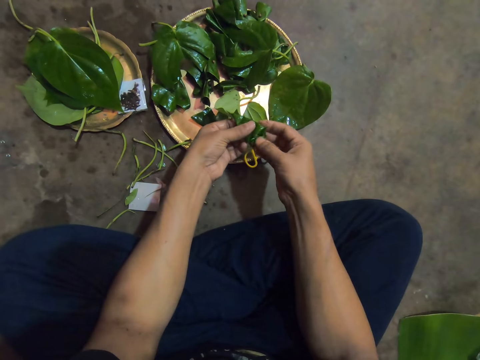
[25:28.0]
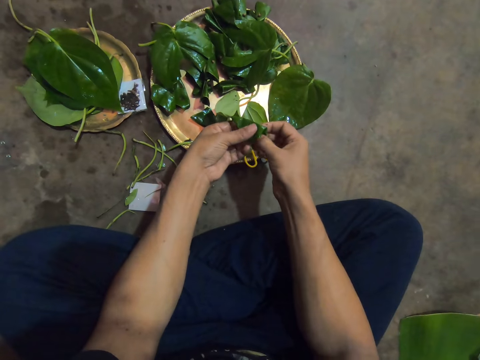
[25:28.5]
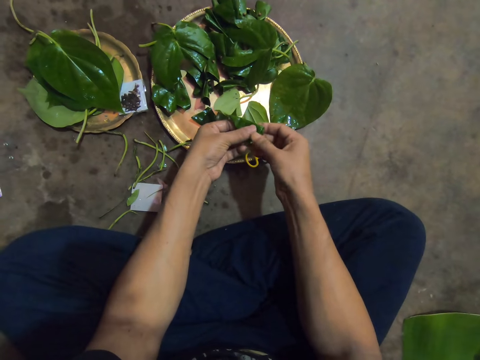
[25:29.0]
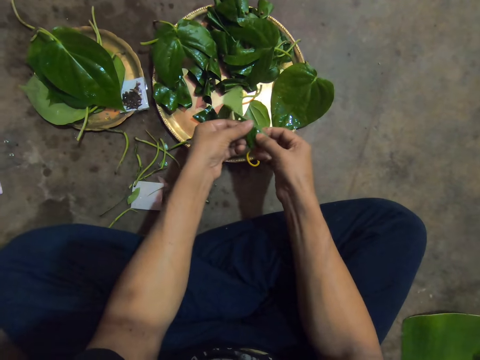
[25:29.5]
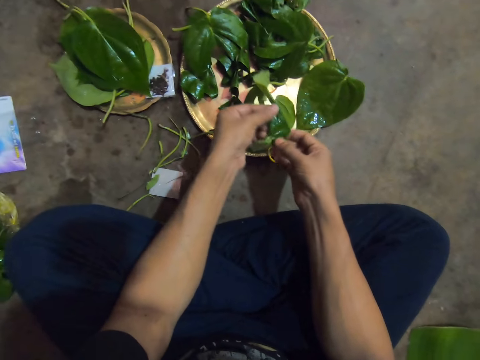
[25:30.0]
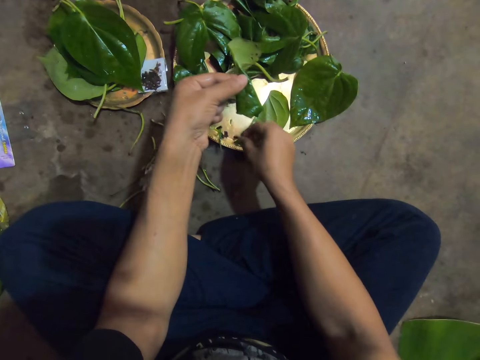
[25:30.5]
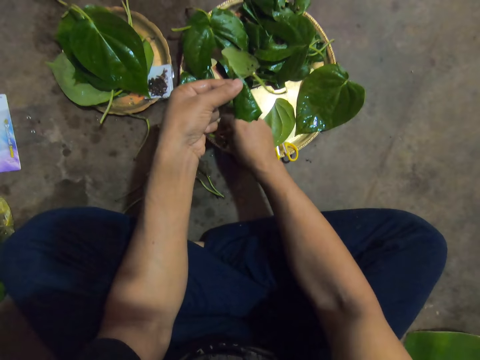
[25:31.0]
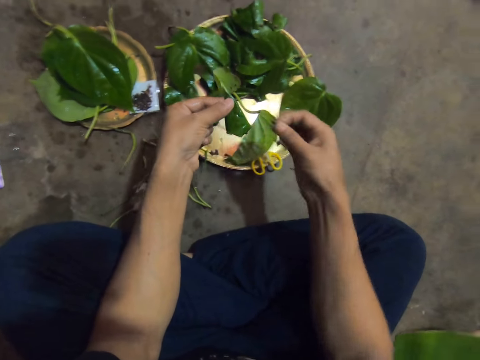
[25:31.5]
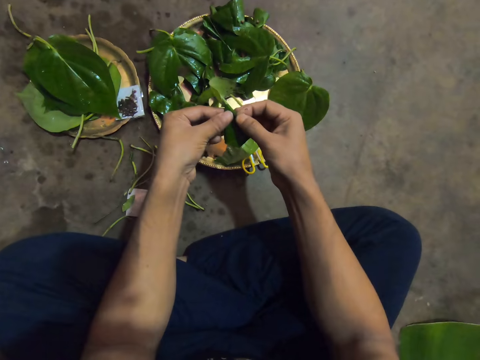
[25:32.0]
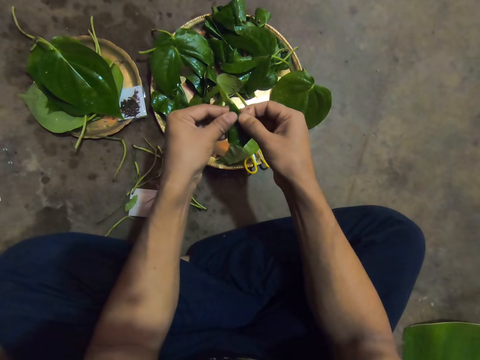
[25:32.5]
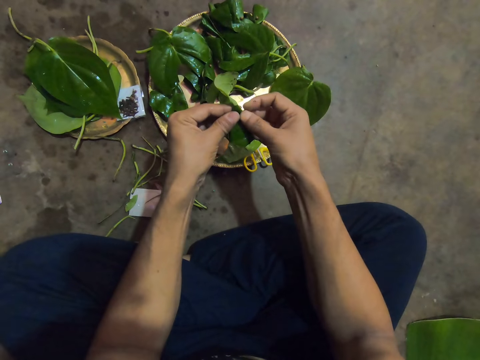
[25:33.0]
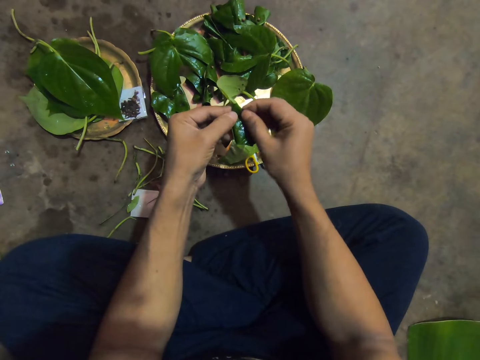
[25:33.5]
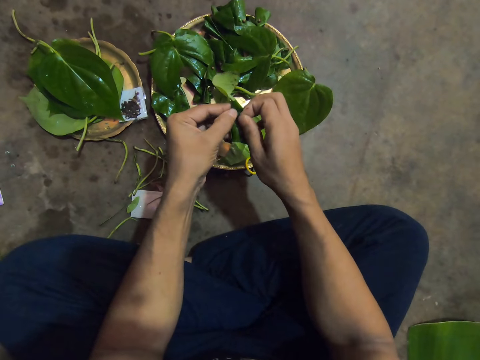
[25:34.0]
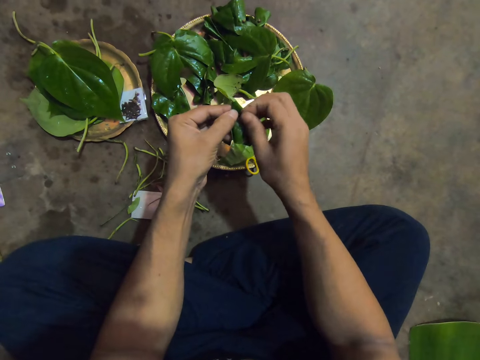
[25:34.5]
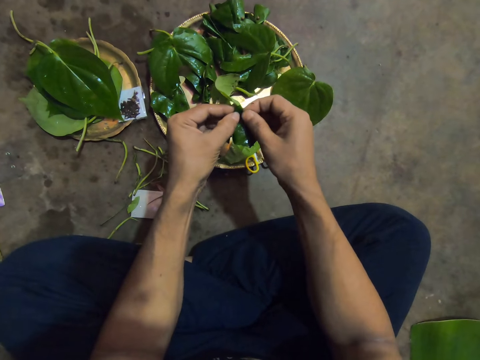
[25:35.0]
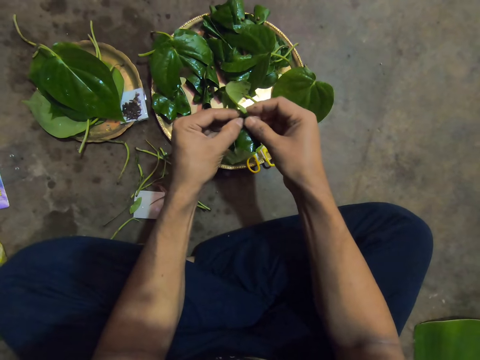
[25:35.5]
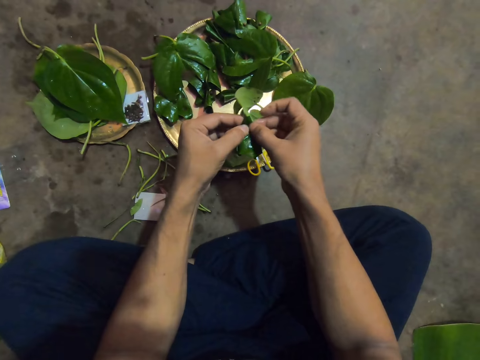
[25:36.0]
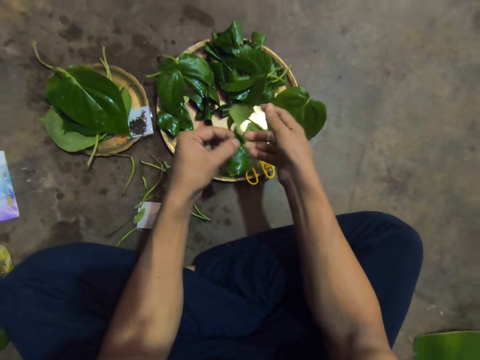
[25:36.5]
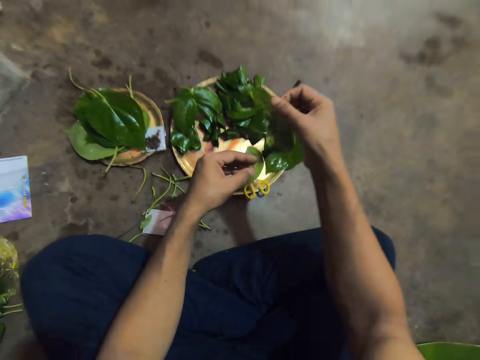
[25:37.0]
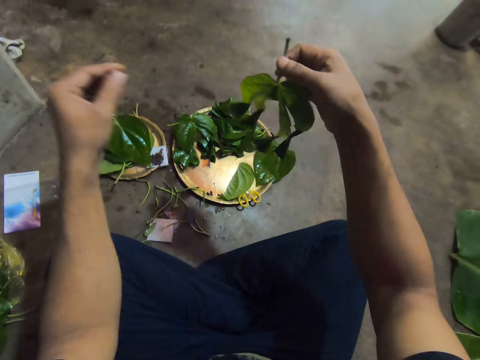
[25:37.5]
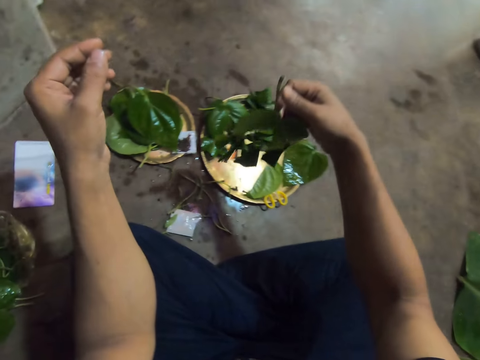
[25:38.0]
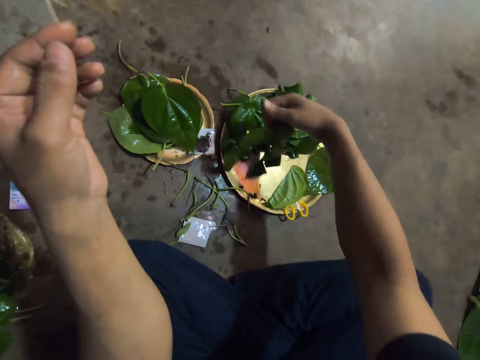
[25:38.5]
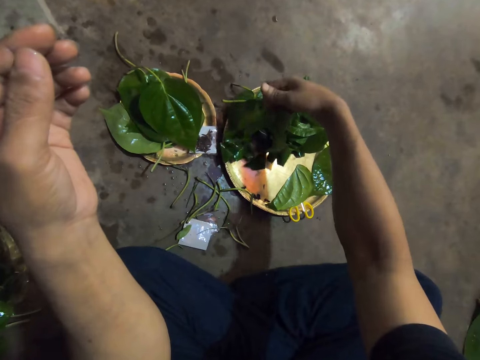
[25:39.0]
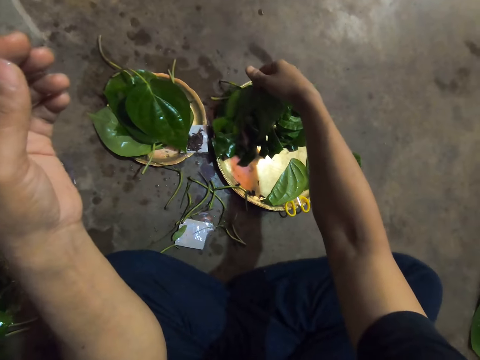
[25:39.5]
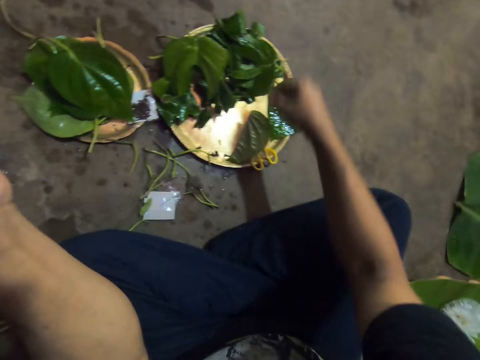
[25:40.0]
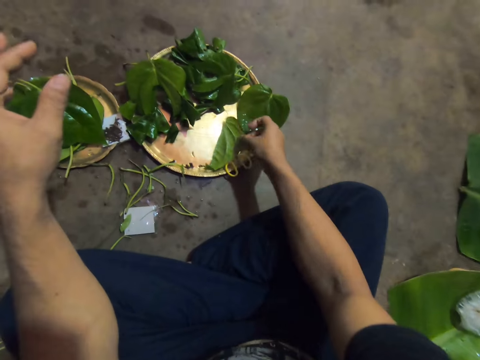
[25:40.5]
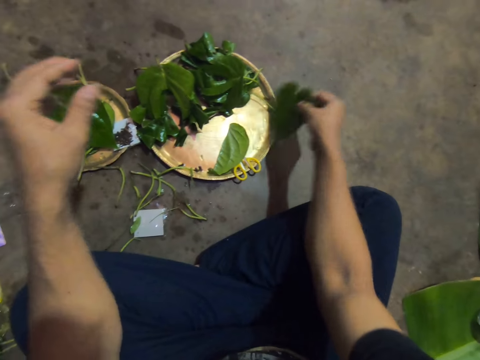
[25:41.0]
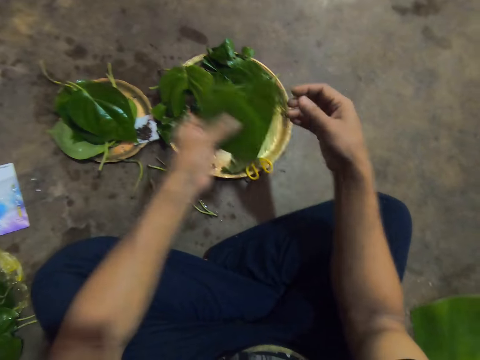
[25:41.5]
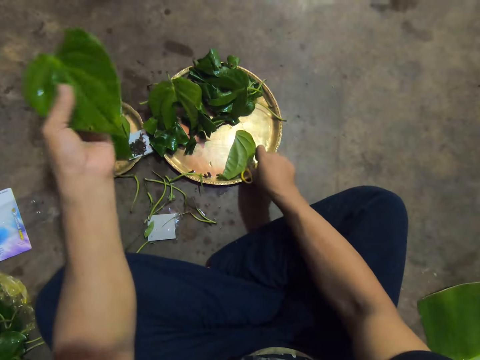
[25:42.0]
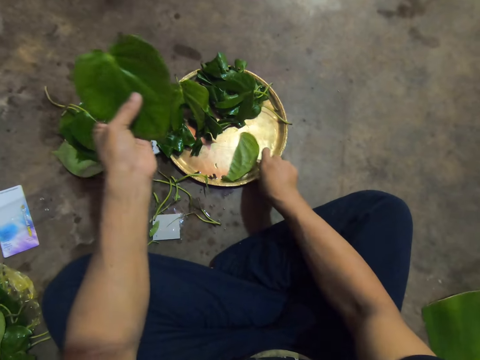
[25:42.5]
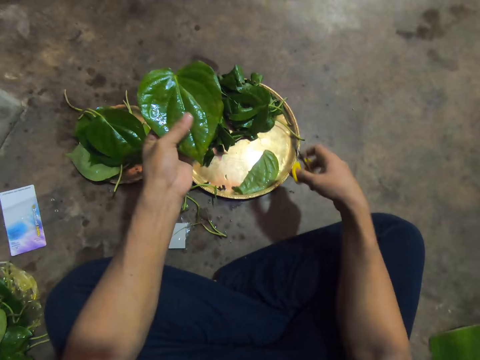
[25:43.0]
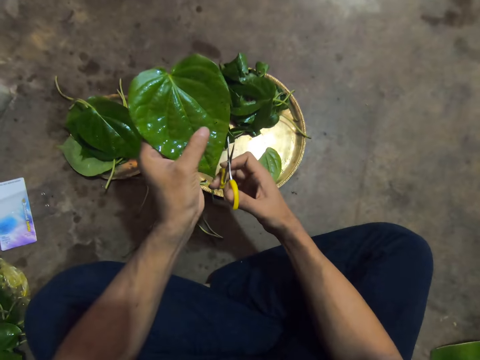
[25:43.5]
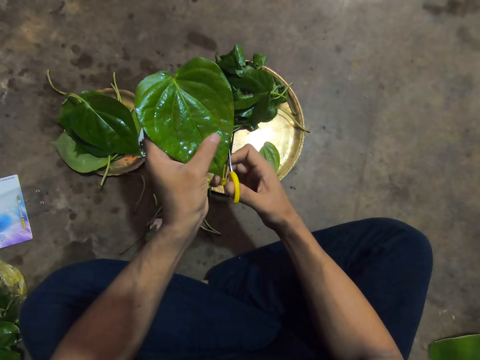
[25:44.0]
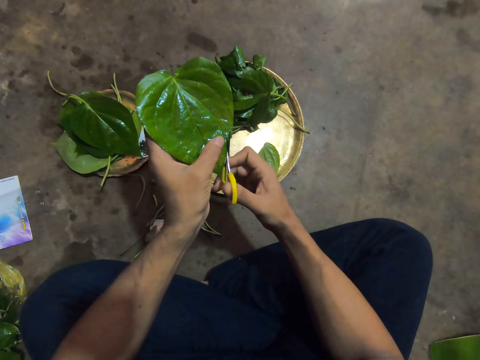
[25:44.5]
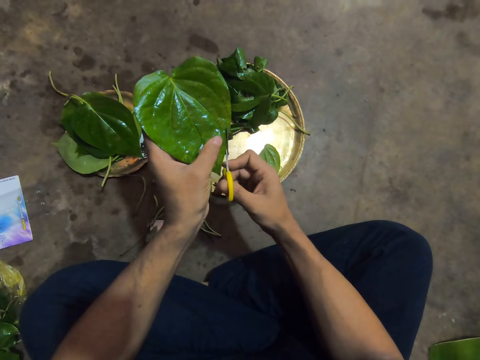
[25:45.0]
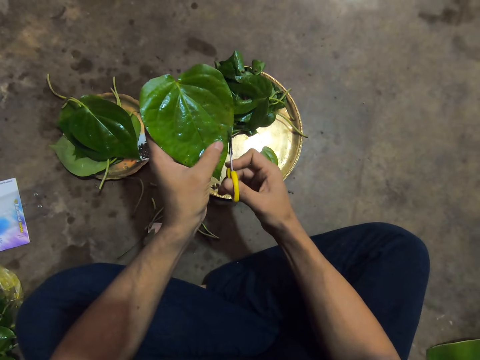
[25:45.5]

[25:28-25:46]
The camera wearer removes her right hand from the leaves in both hands. She picks a pin from the plate with her right hand. She clips the folded part of the leaf in her left hand with the pin in her right hand. She removes her right hand from the leaf in both hands. She transfers the leaf from her left hand to her right hand. She lifts the leaf up from the plate with her right hand. She places the leaf on the plate with her right hand. She moves a leaf on the plate with her right hand. She picks a leaf from the plate with her right hand. She transfers the leaf from her right hand to her left hand. She picks the scissors from the plastic plate with her right hand. She cuts the leaf in her left hand with the scissors in her right hand.

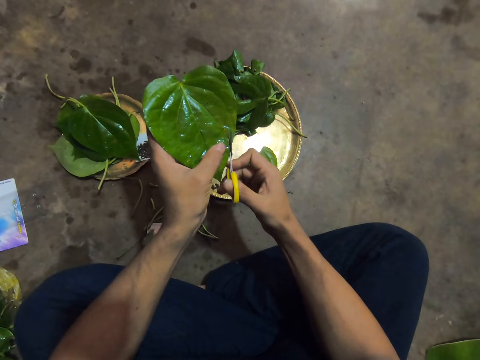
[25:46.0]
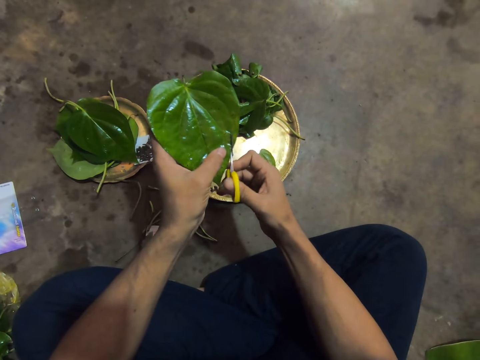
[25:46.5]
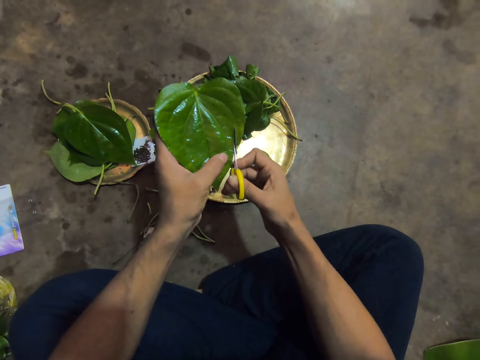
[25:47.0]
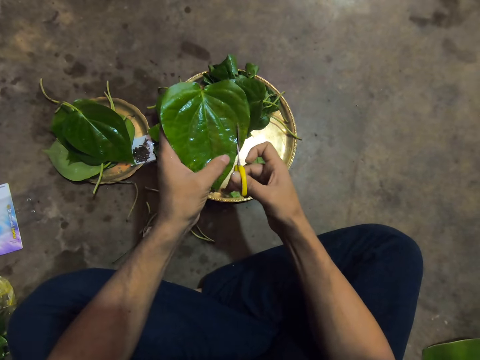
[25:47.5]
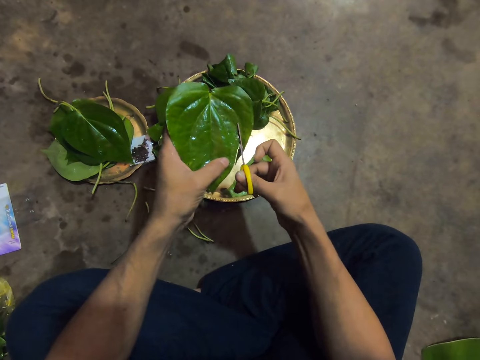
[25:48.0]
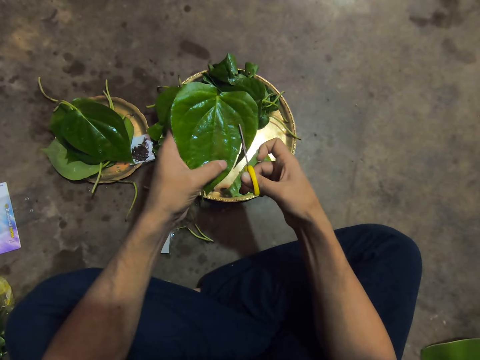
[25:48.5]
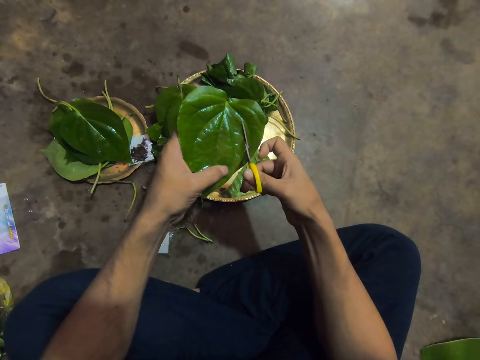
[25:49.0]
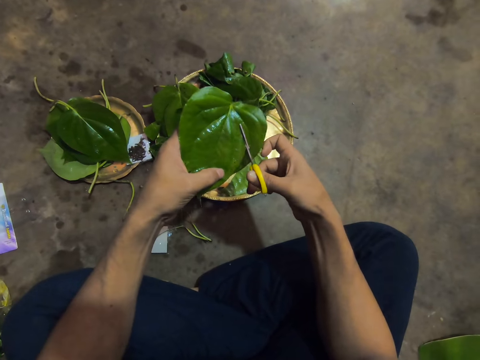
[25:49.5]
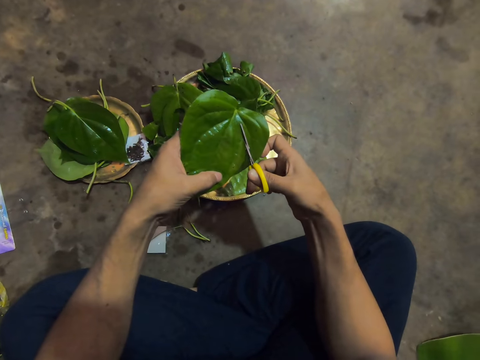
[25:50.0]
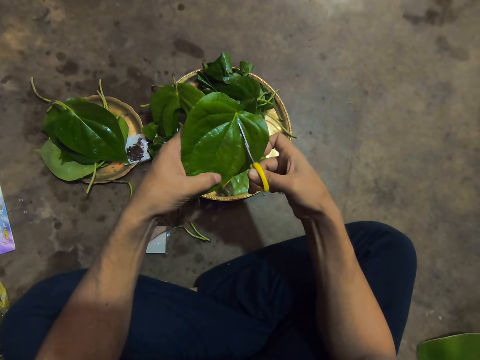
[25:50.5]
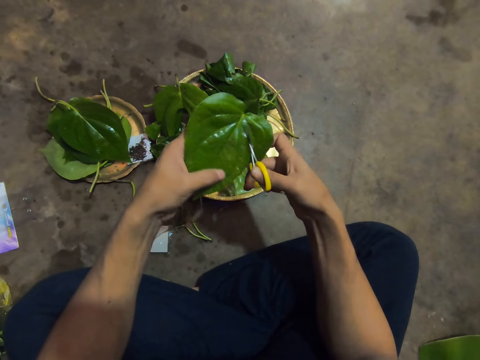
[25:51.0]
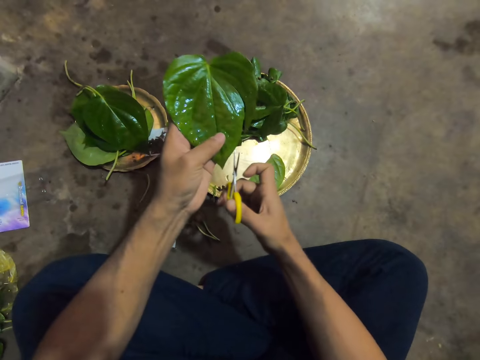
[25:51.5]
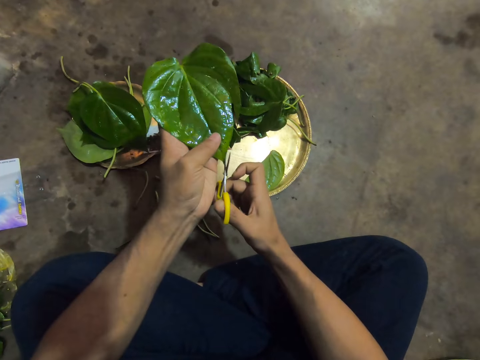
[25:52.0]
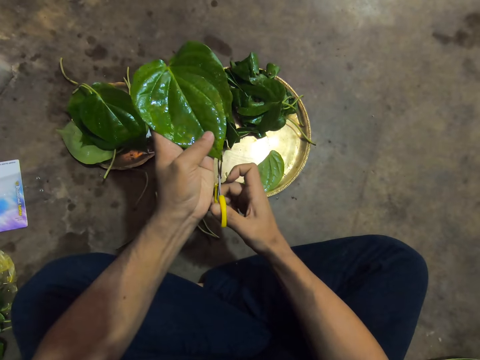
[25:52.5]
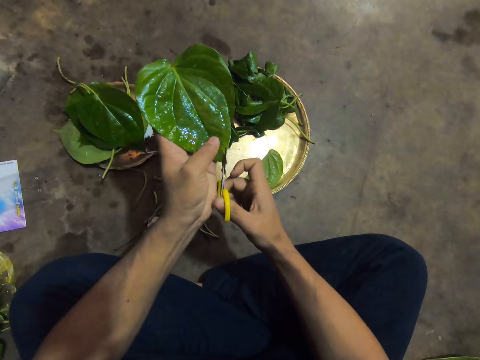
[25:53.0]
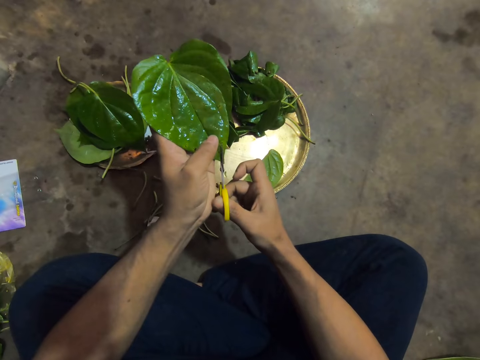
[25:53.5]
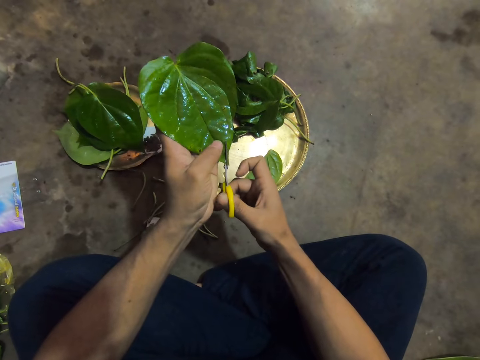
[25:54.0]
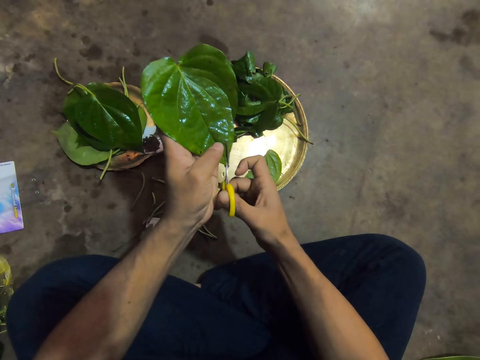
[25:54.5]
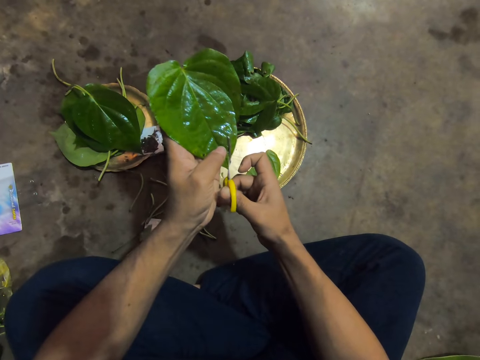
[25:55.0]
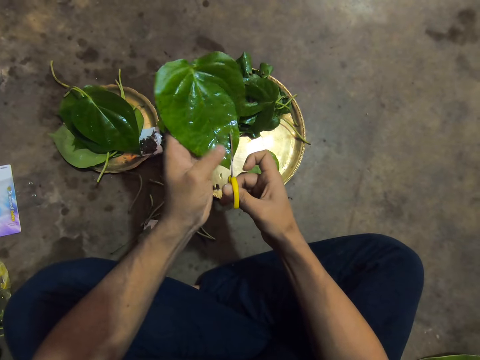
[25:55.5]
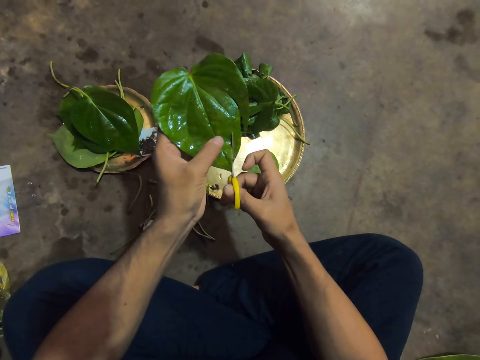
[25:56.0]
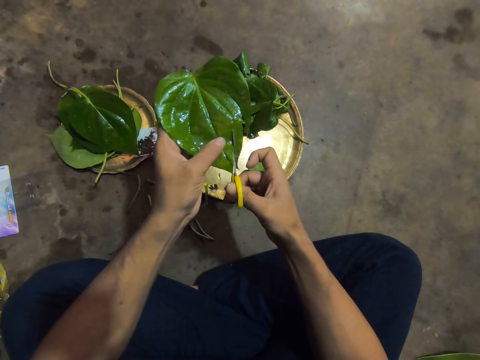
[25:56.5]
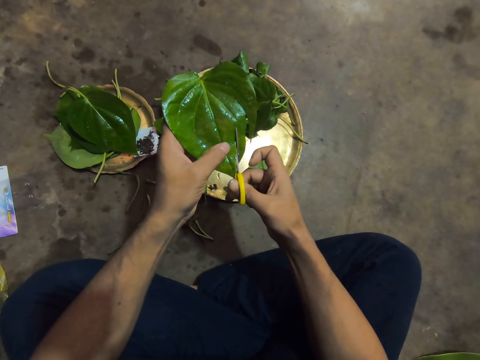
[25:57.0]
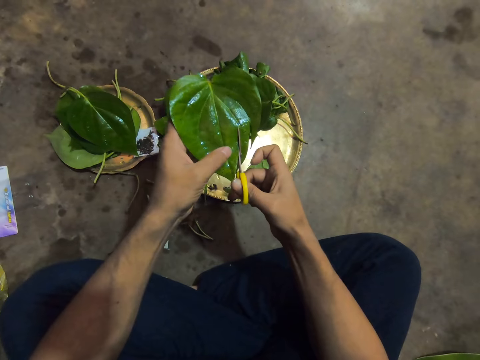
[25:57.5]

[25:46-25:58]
The camera wearer cuts the leaf in her left hand with the scissors in her right hand.
